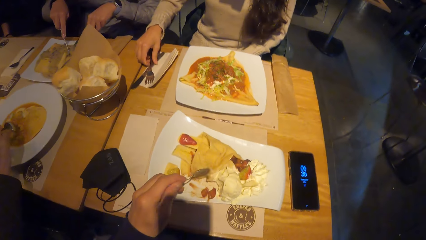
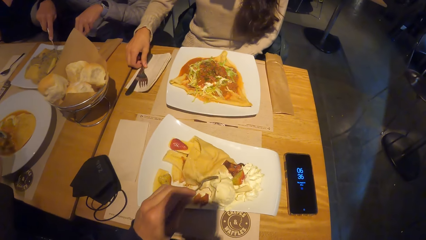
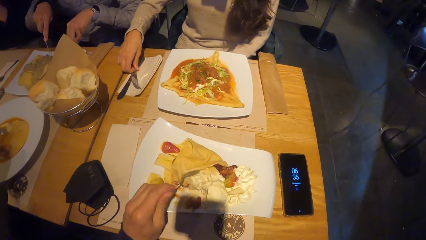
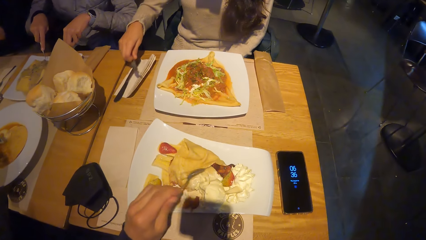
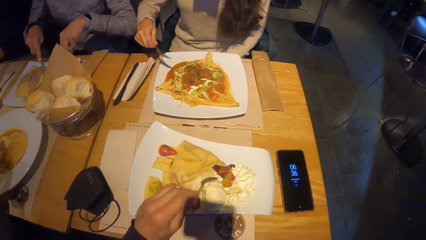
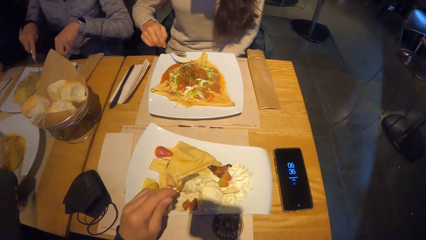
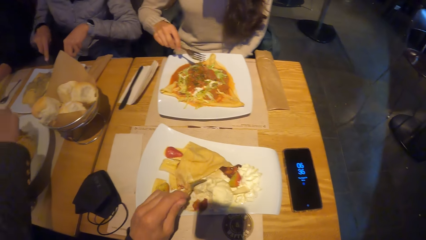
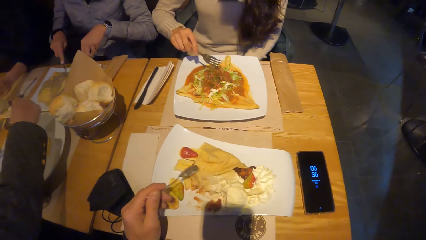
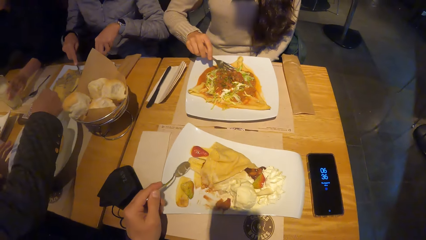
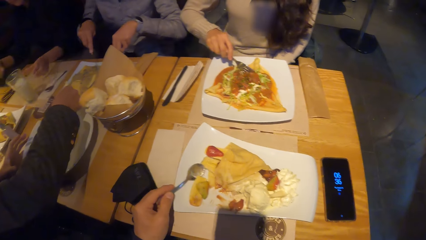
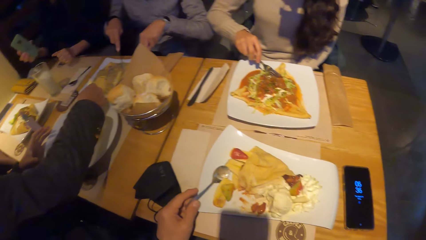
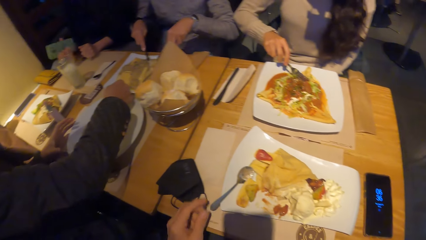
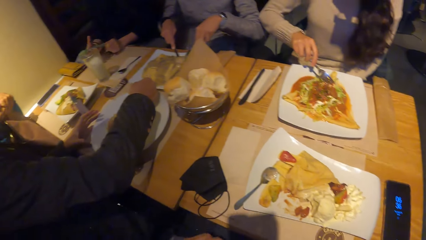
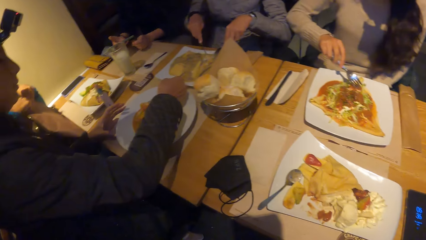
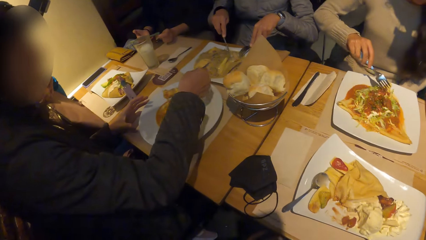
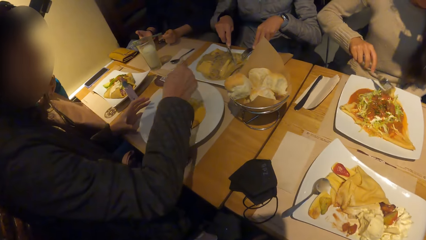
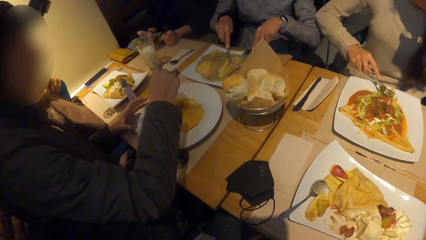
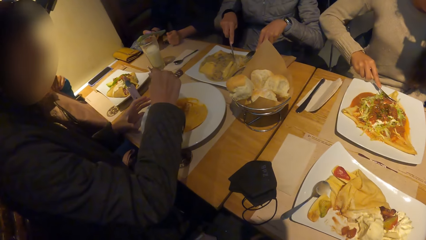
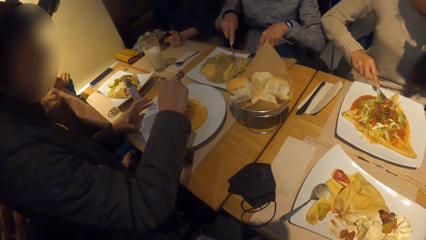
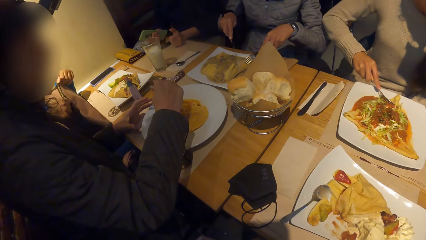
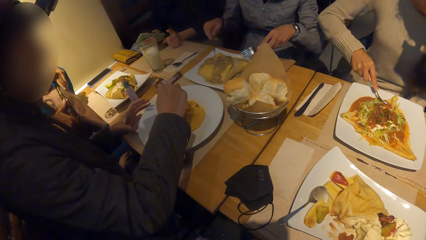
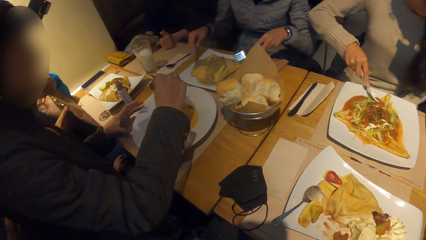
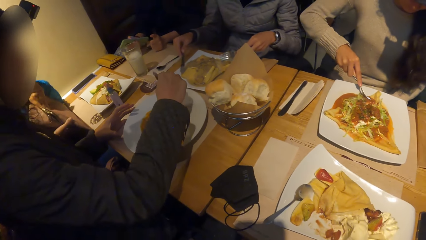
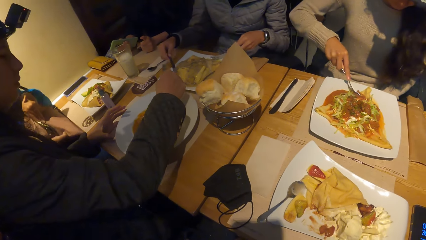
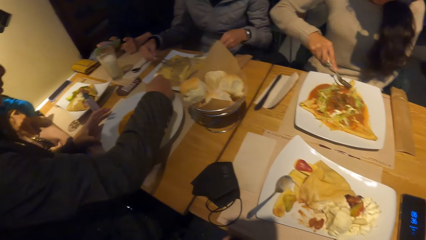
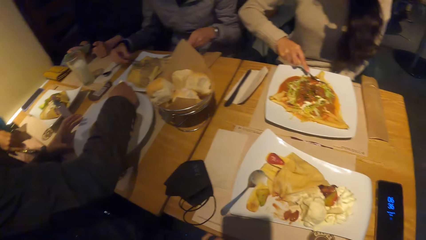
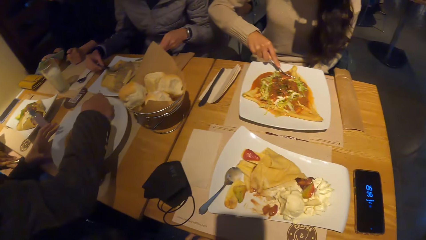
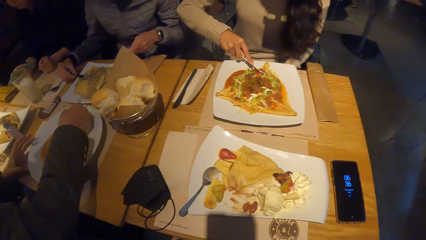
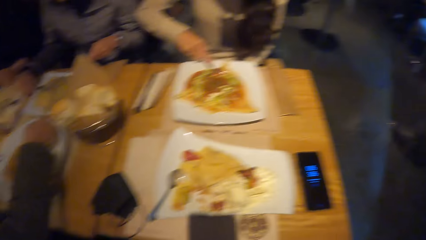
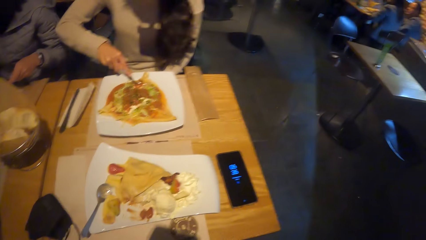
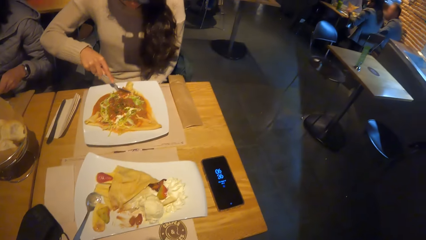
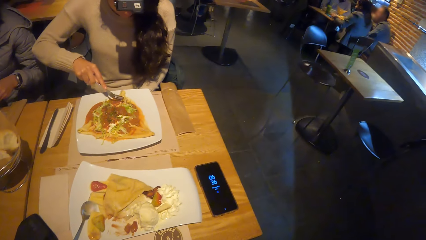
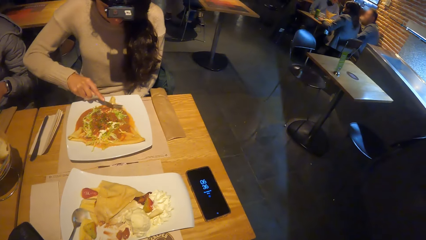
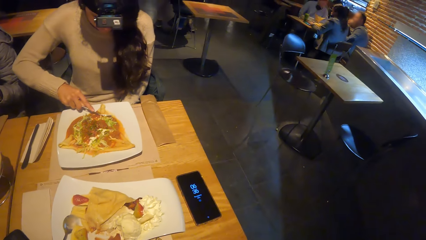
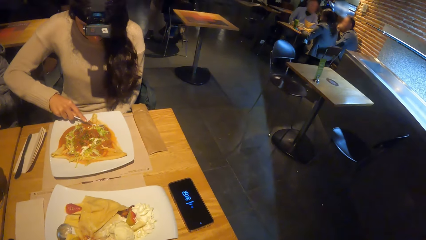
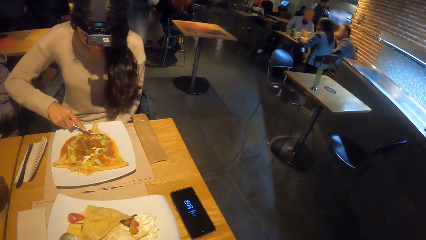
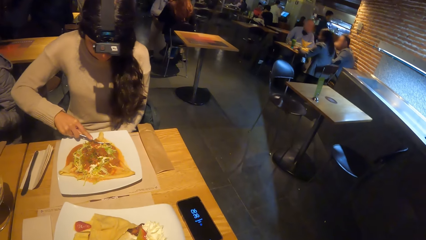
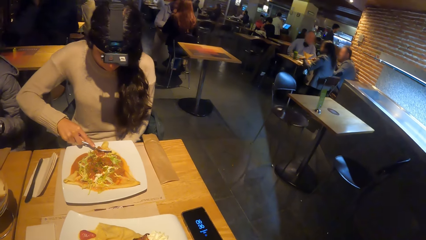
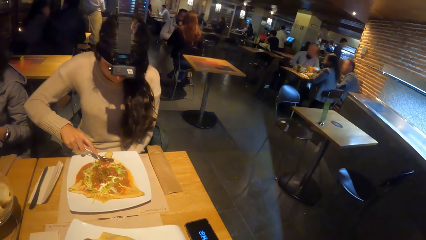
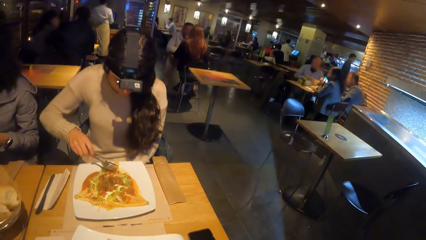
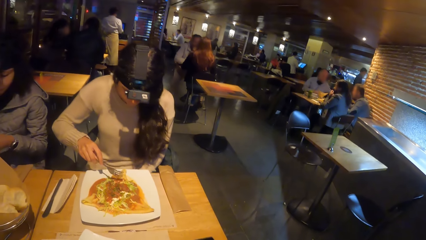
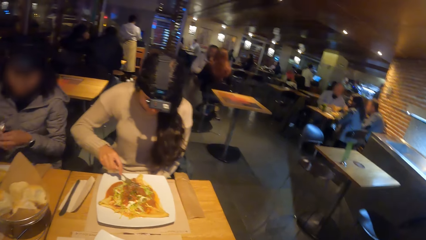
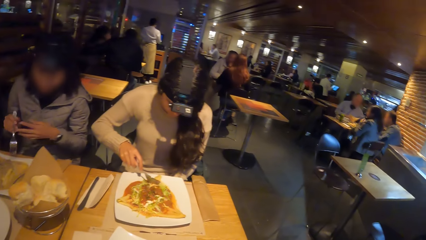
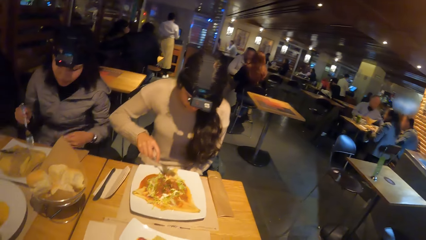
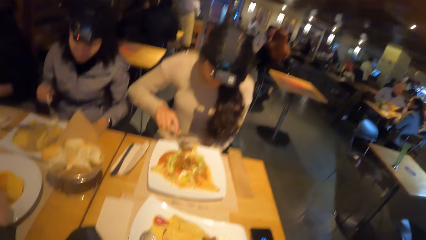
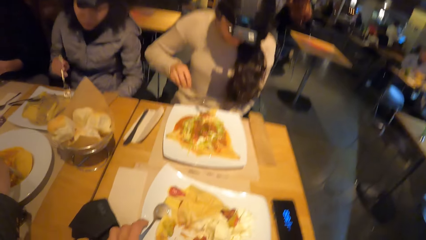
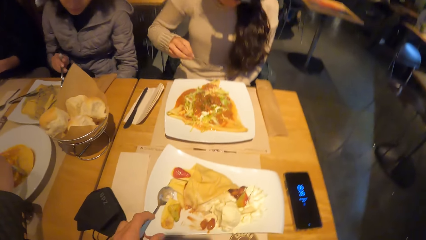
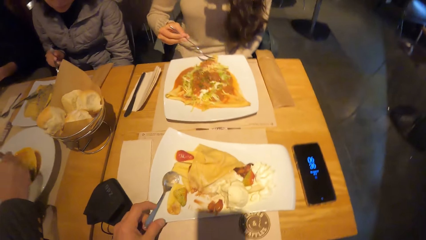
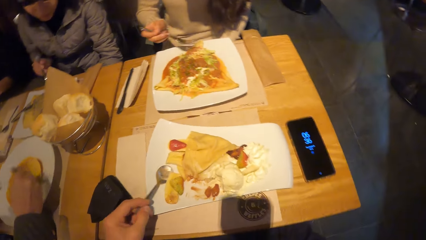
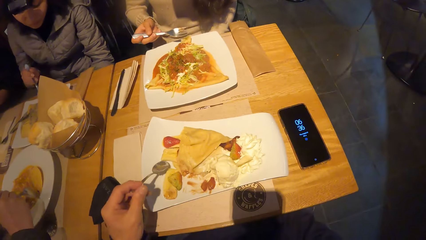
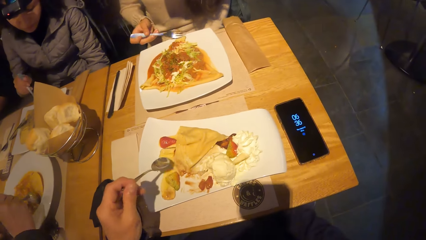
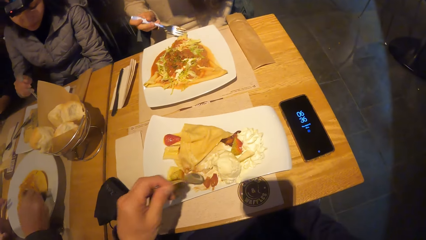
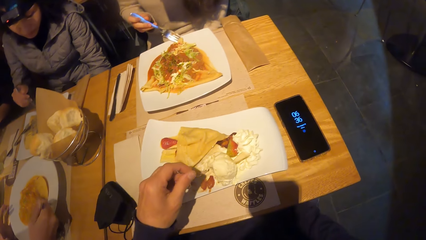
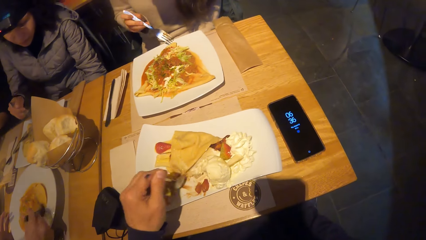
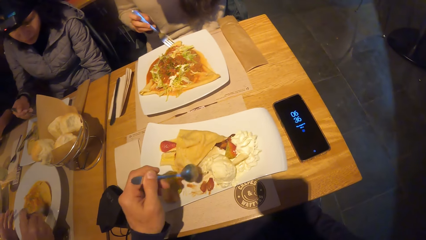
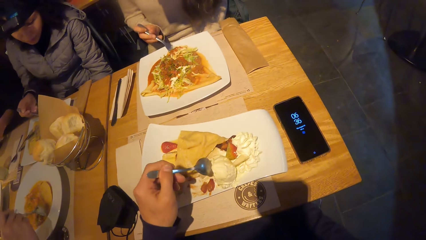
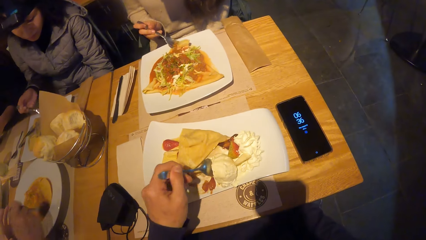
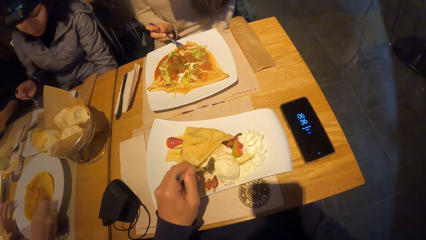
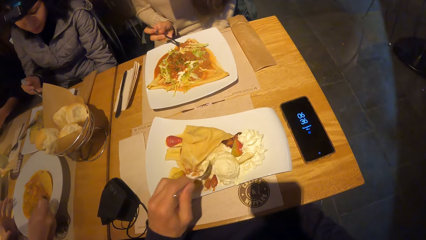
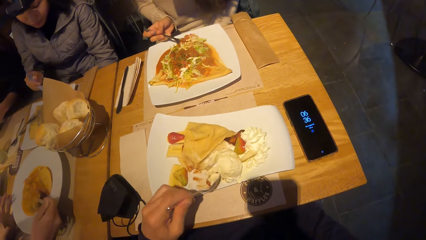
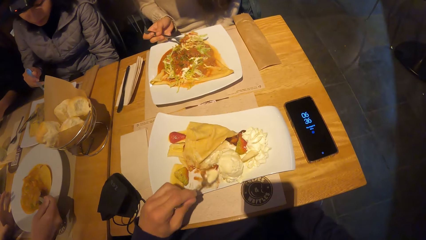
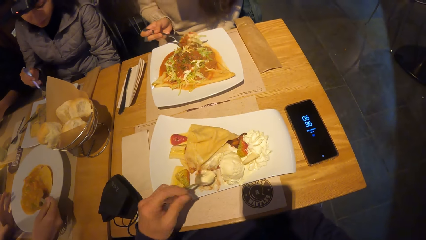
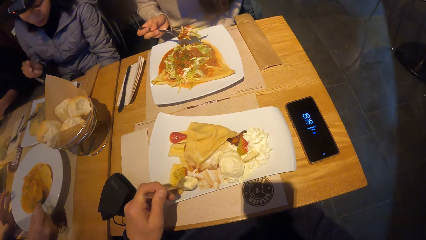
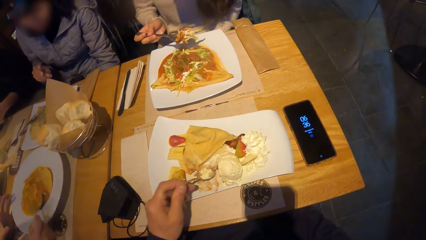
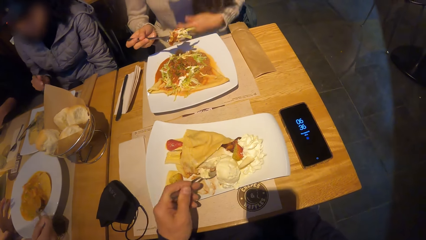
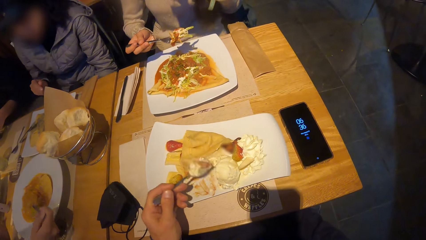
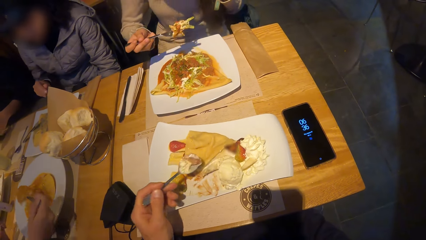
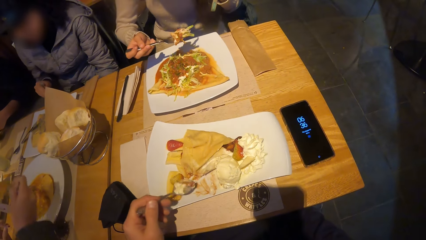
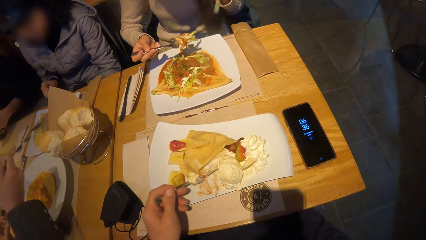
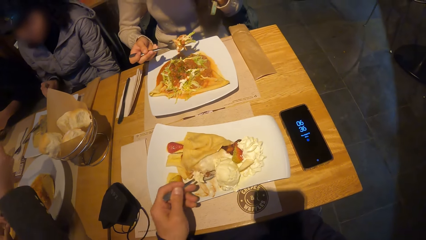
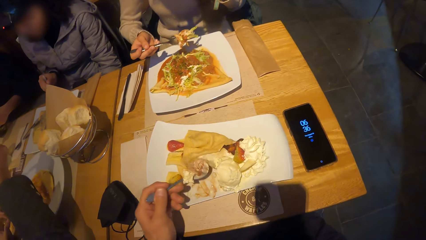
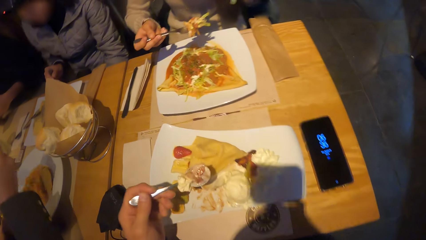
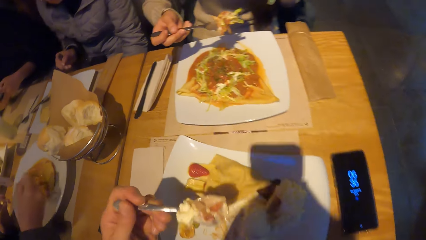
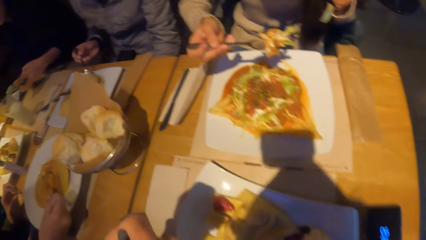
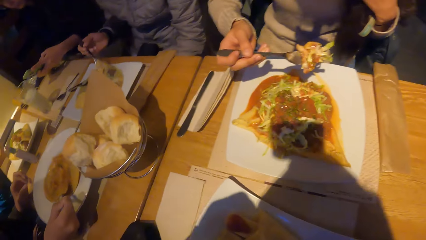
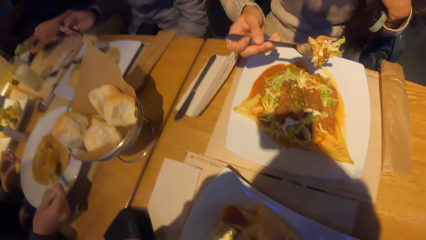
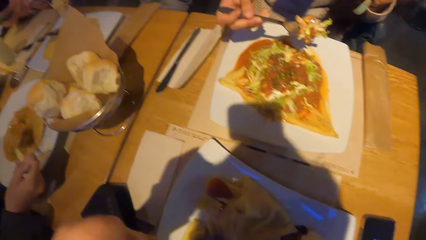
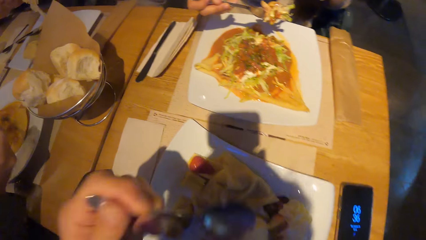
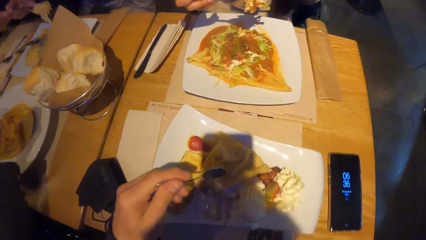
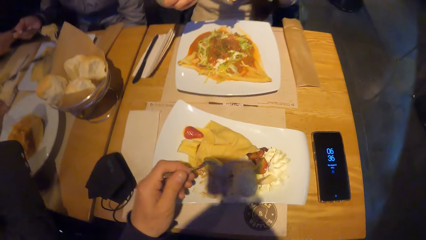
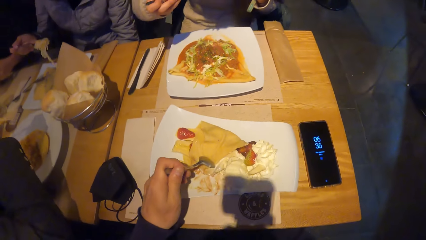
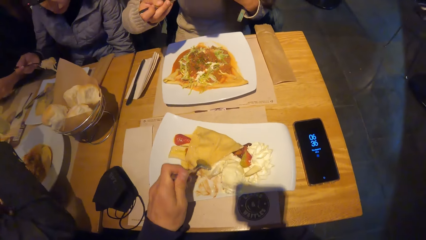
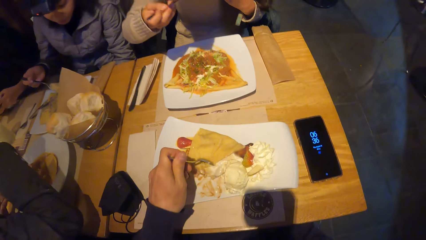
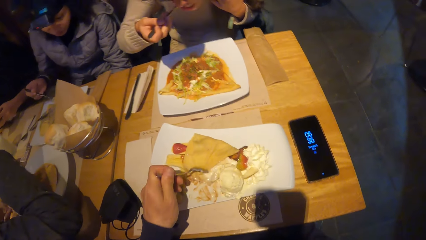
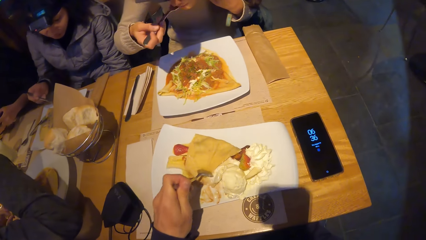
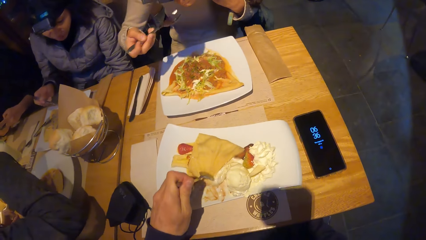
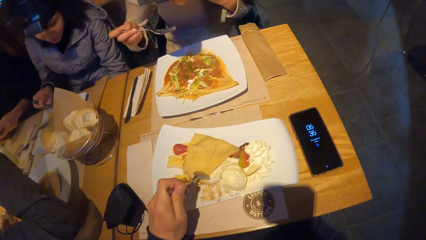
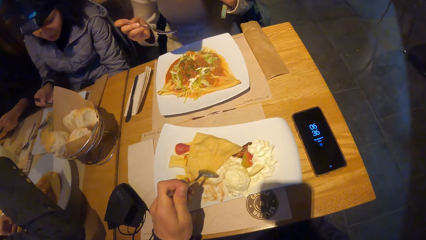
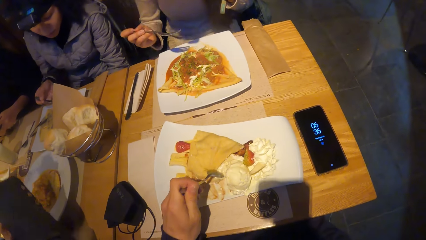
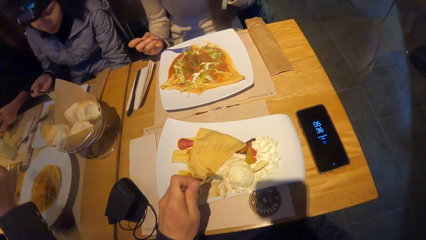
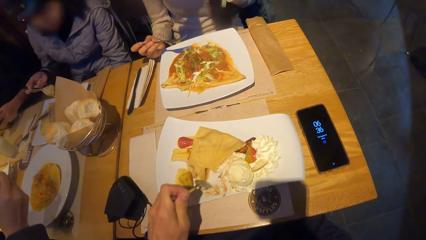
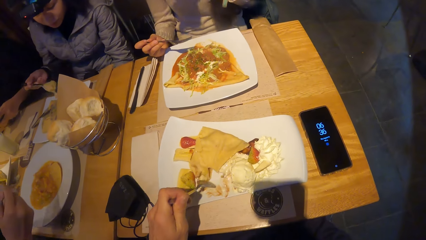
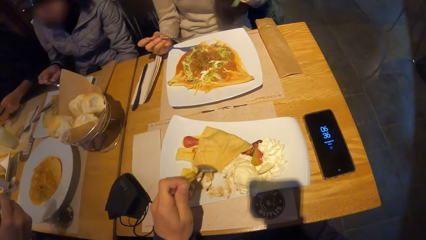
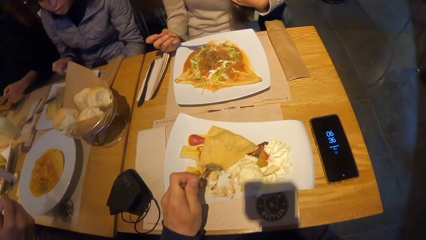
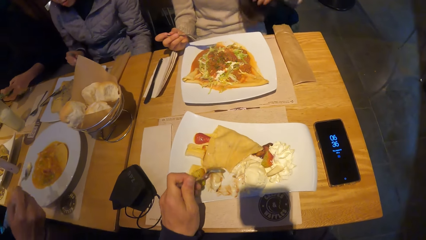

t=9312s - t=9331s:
The woman picks the fork from the paper with her right hand. The woman holds the spoon. Another woman zips the bag on her lap with her right hand. A person operates the phone with the right hand. The other woman adjusts the bag on her lap with her hands. The camera wearer looks around. He eats taco with the spoon in his left hand. The first woman eats taco with the fork in her right hand.
